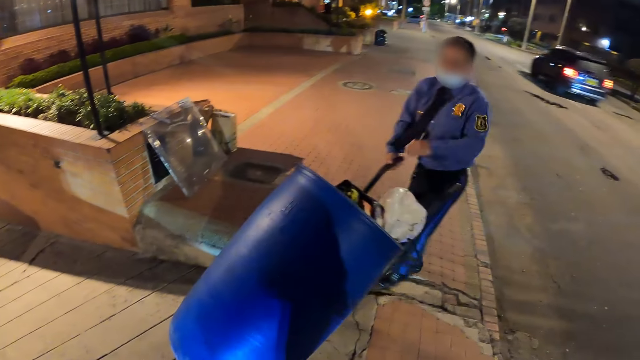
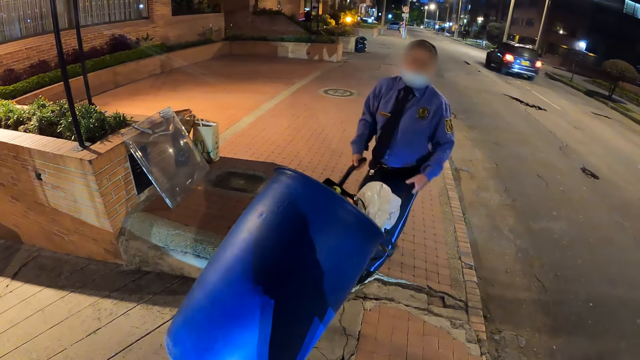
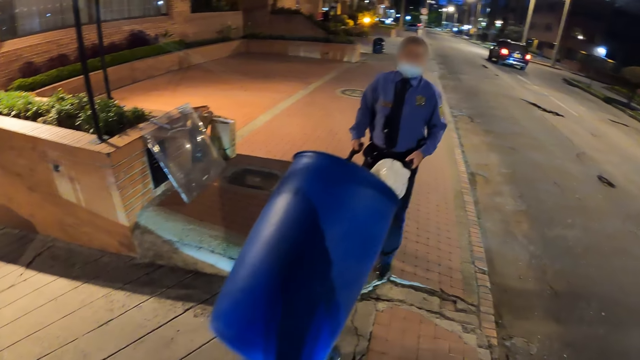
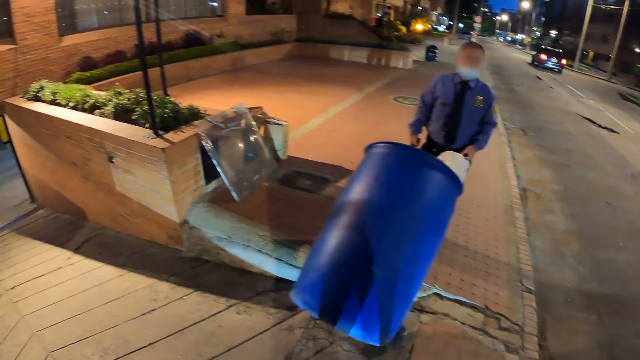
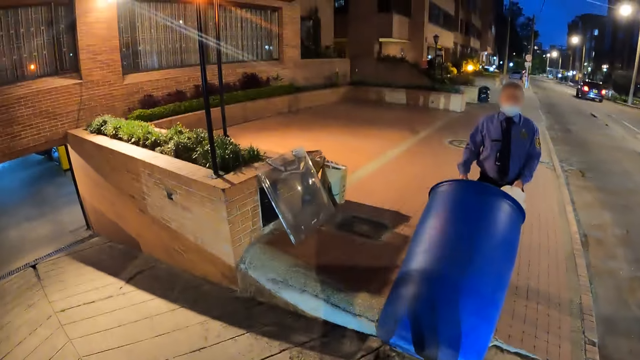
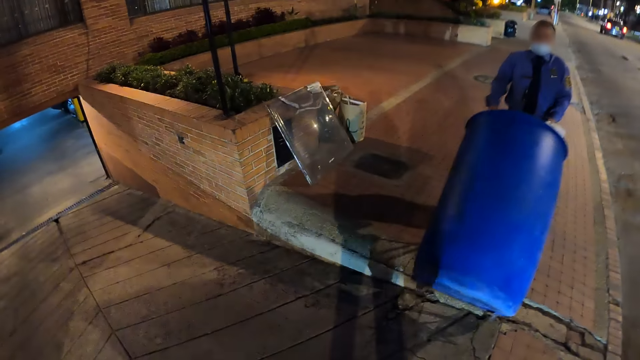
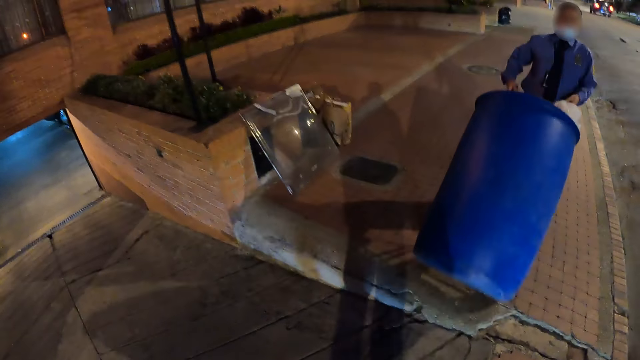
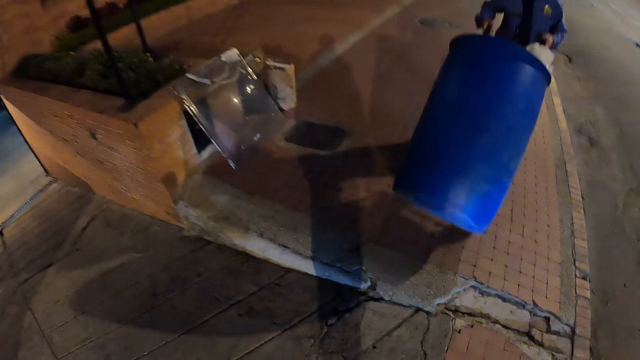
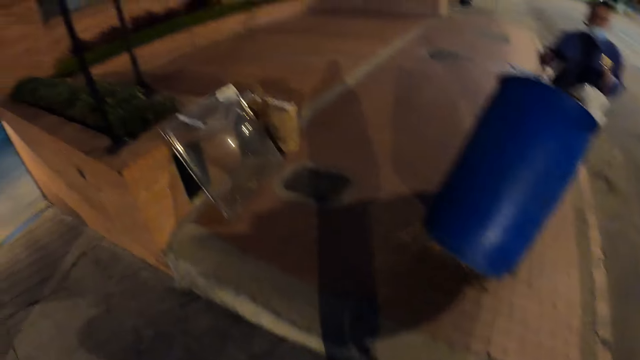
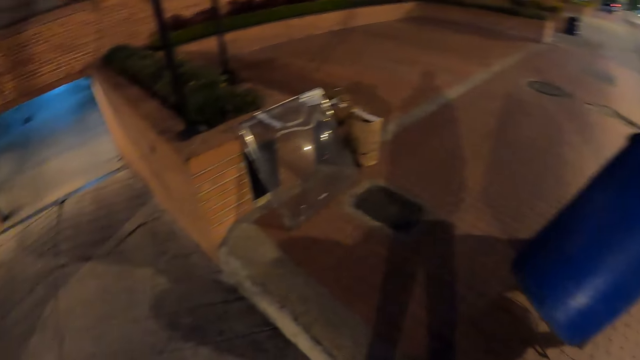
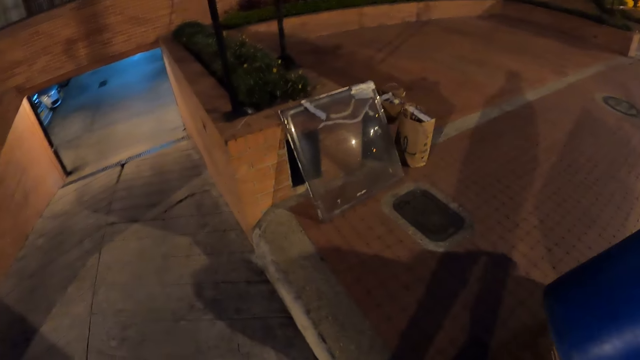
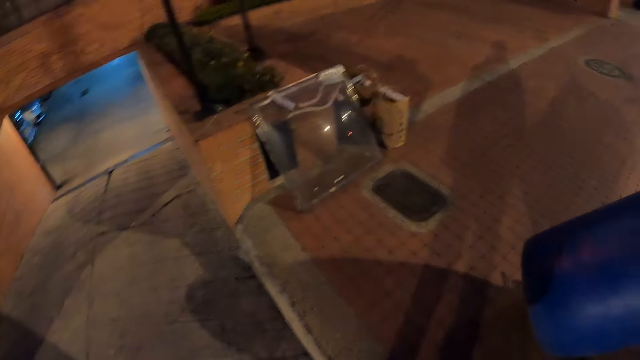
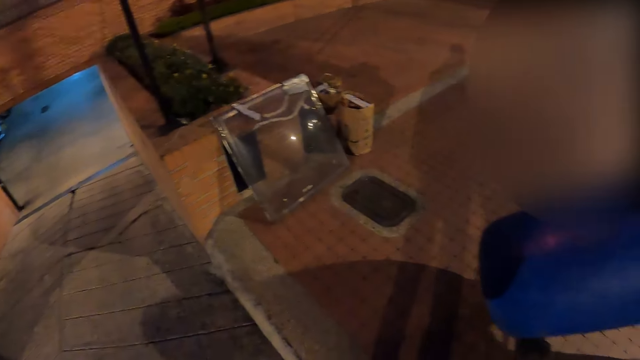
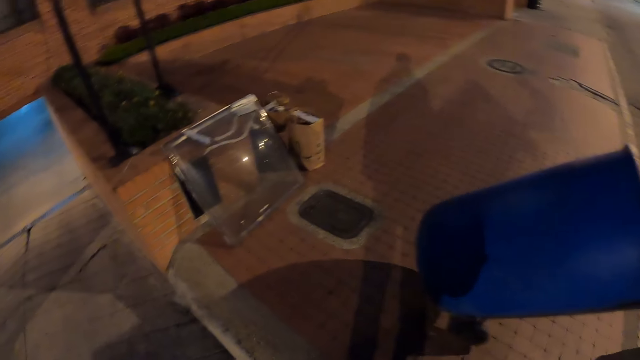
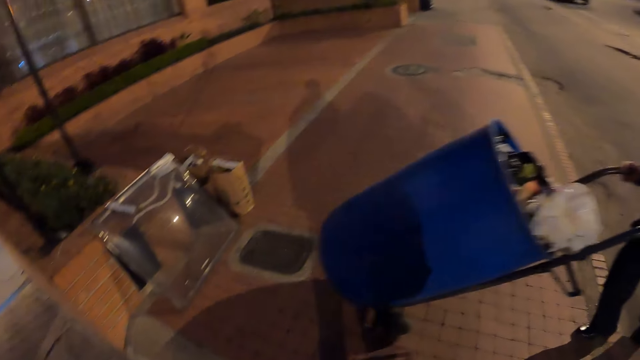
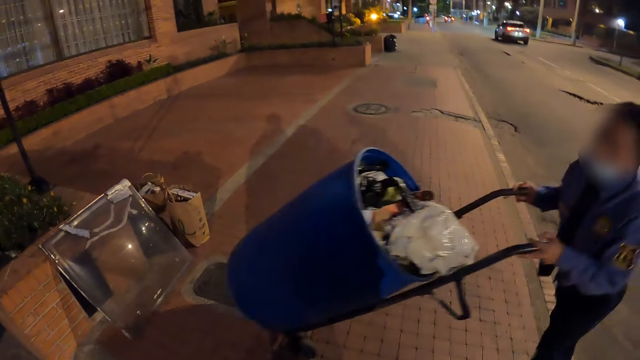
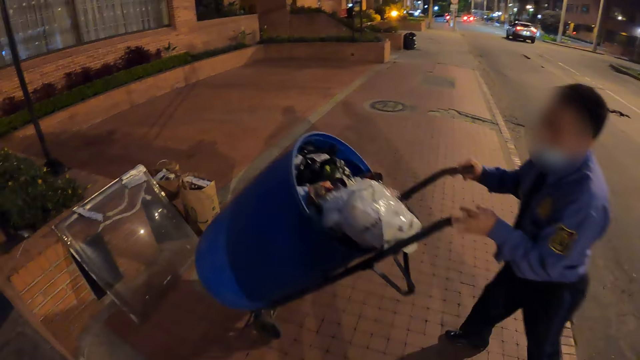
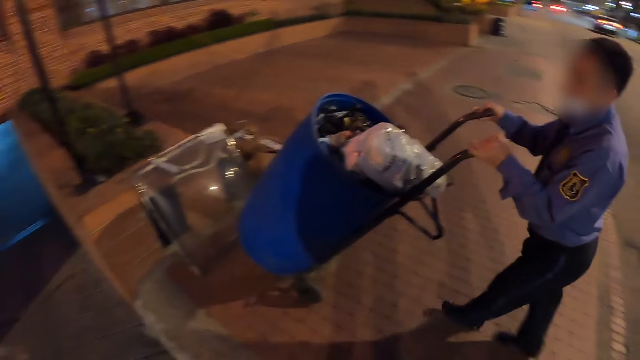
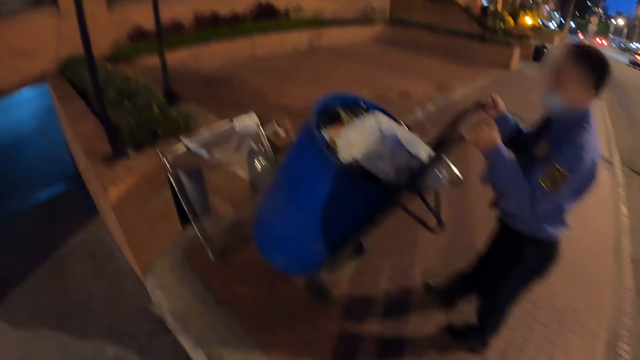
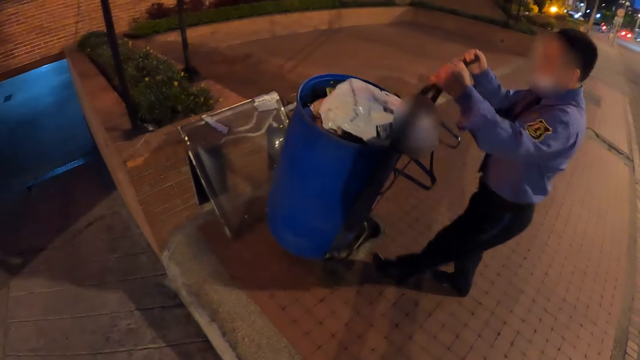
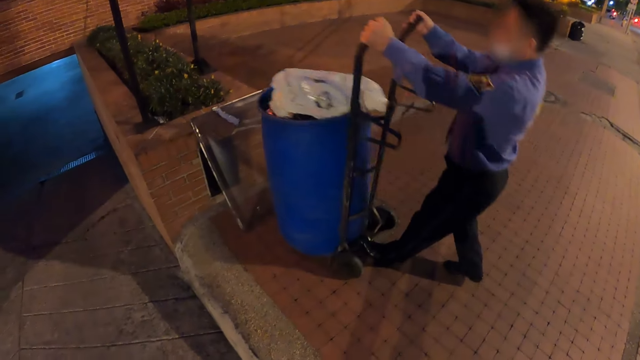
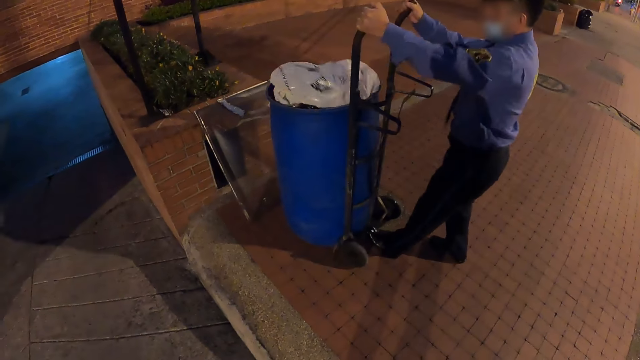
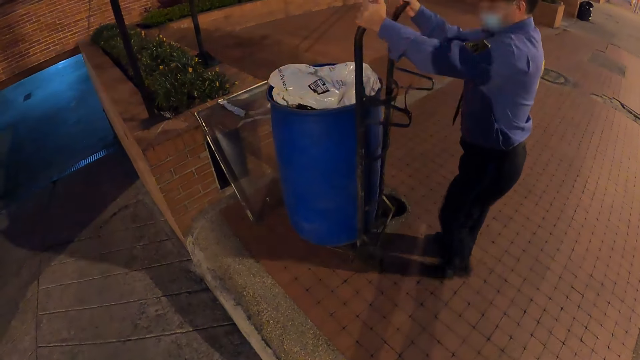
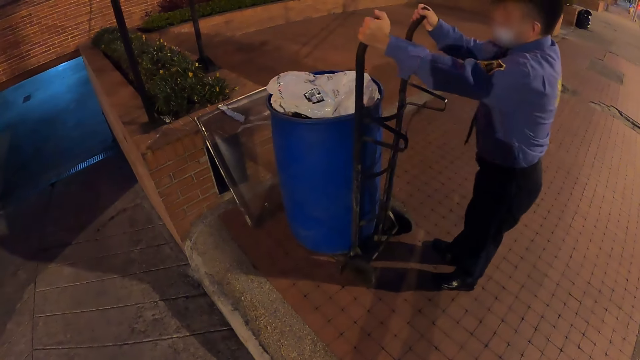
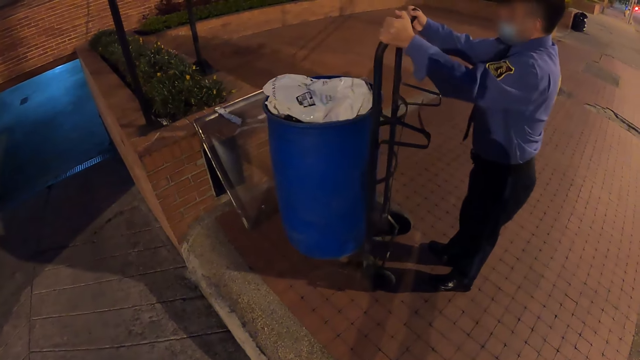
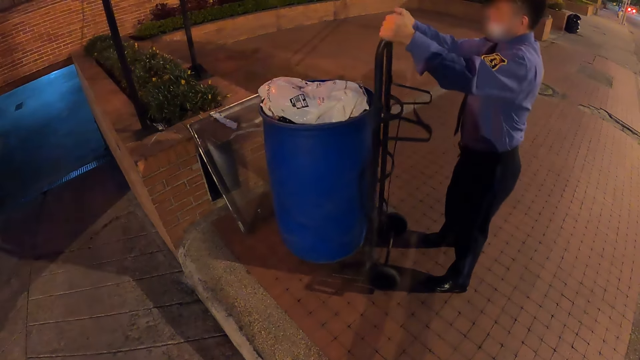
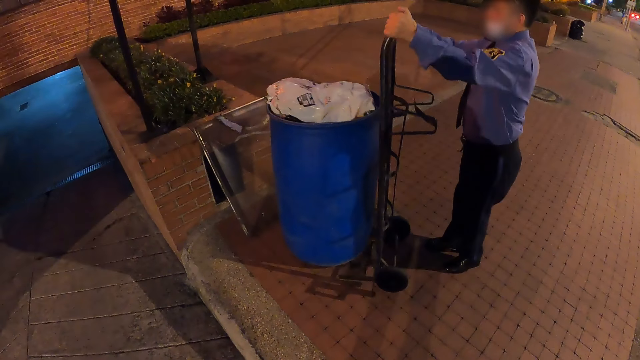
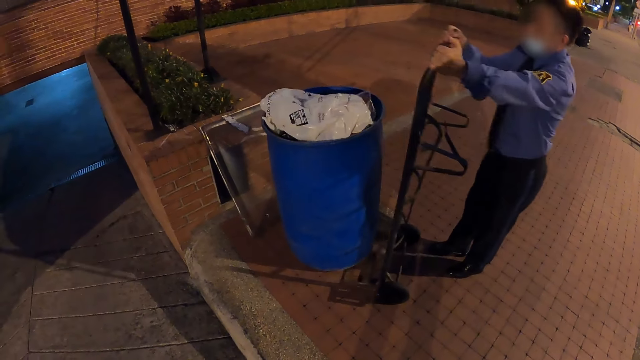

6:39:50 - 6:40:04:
The man places his left hand on the hand truck with the bin. The man pulls the hand truck with the bin with both hands. The man places the hand truck with the bin on the ground with both hands. The man moves the hand truck from the bin with both hands.

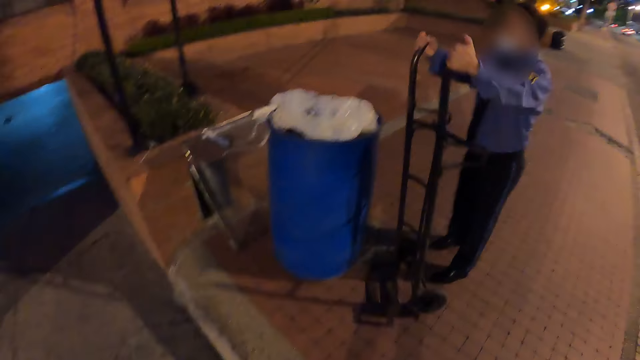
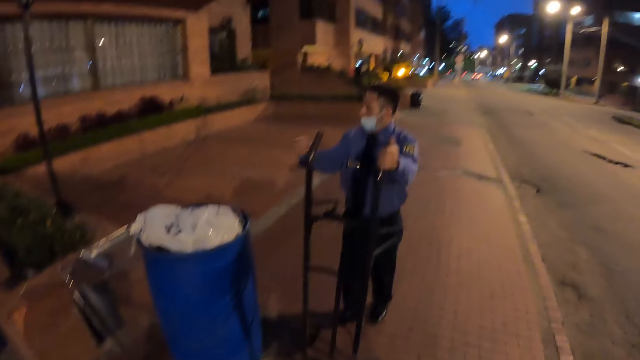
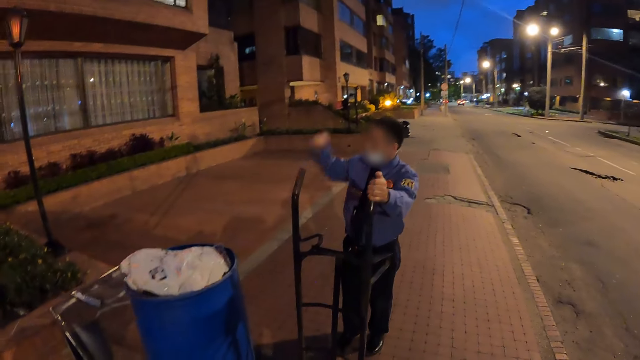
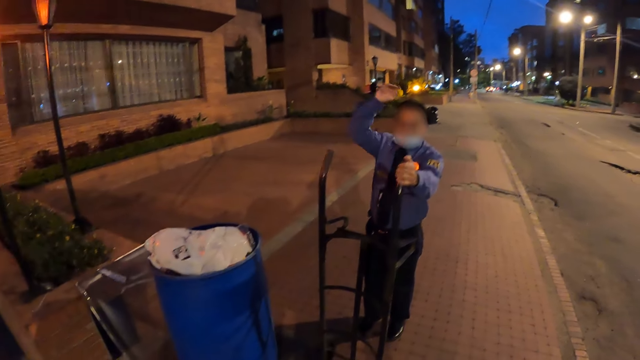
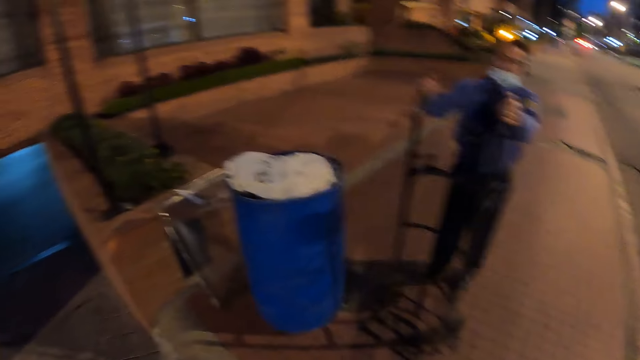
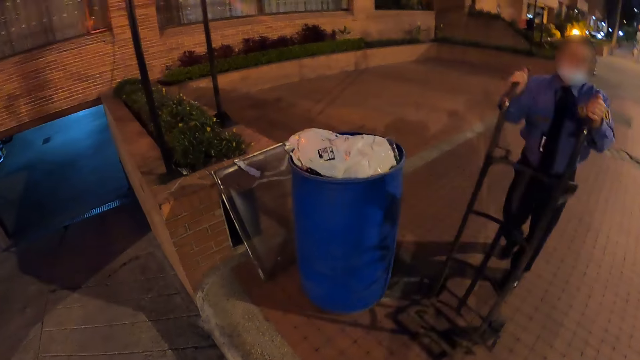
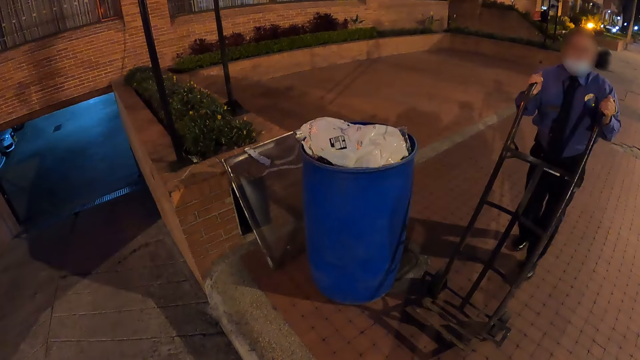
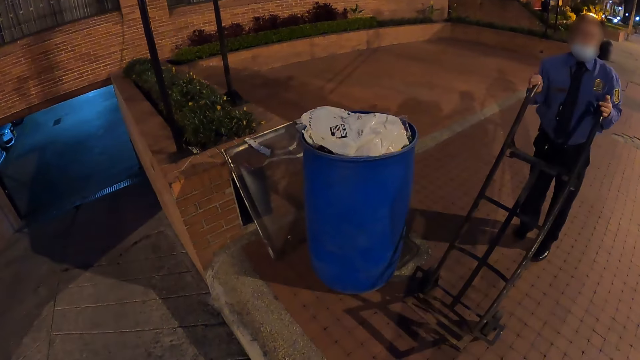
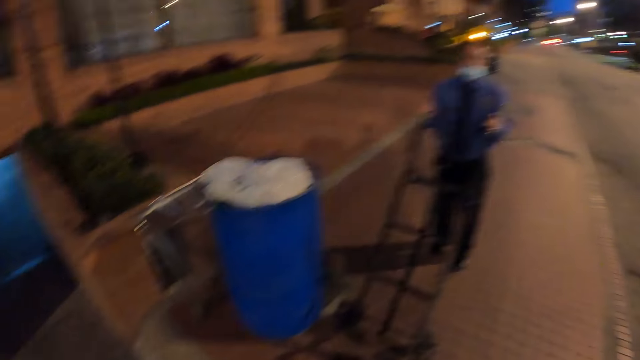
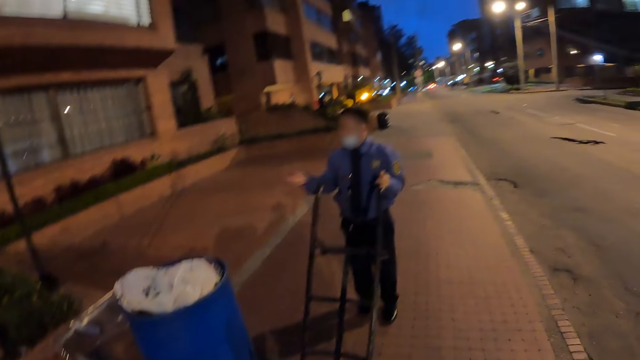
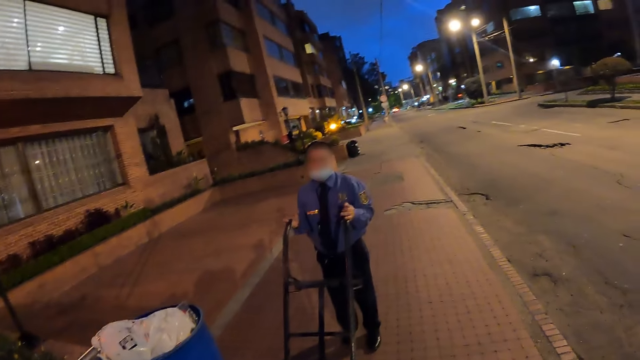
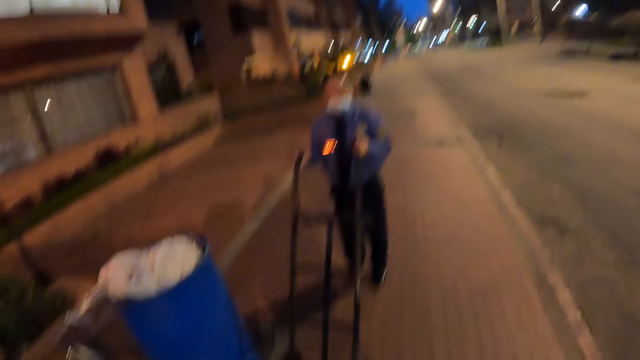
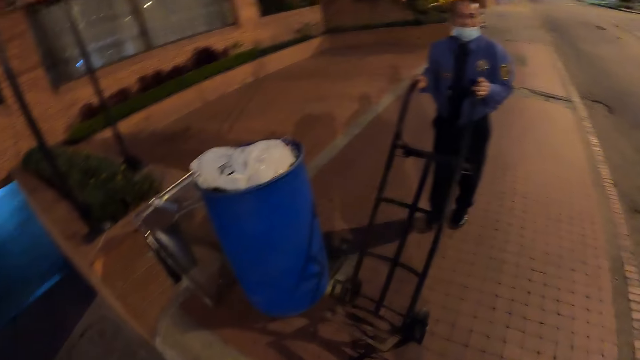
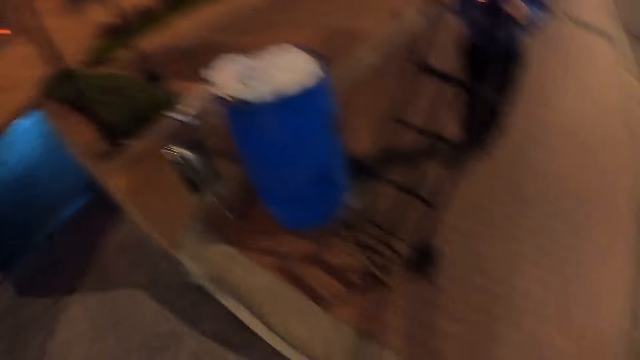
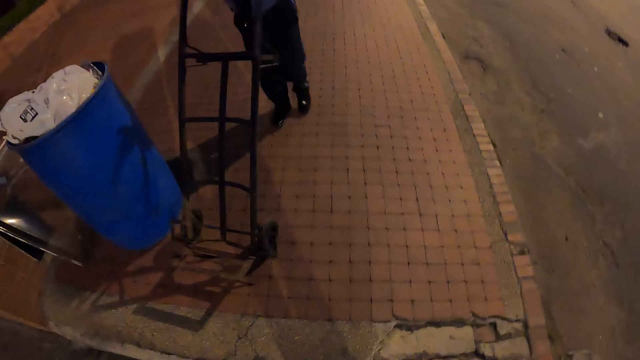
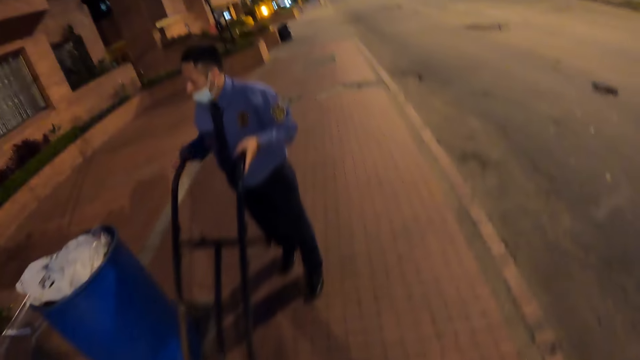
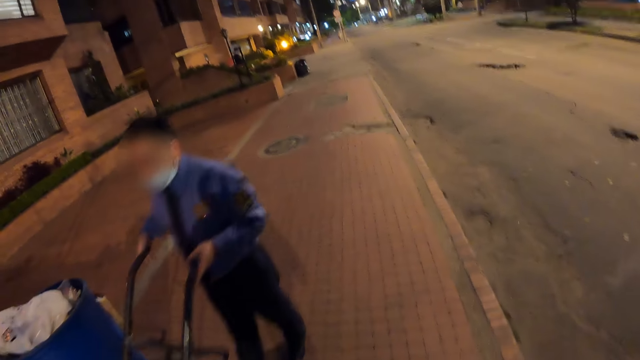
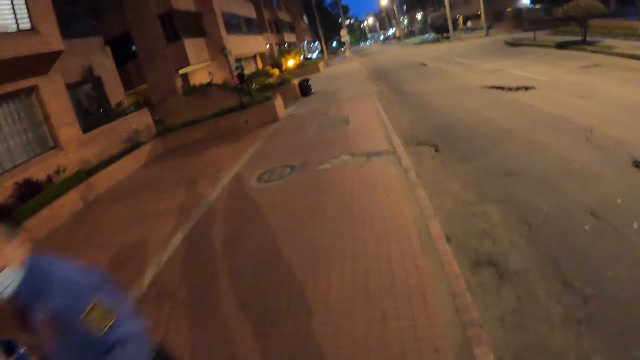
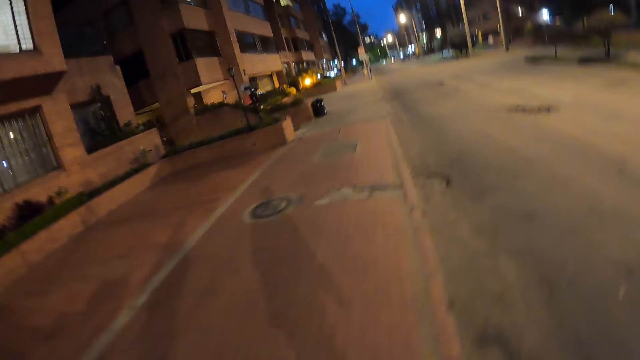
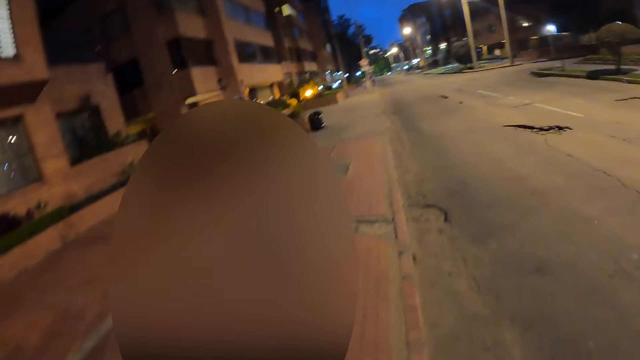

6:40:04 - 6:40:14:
The security guard interacts with the camera wearer. The security guard places his right hand on the hand truck. He places his right hand on the hand truck again. The security guard pushes the hand truck with both hands. The security guard places his right hand on the hand truck. The camera wearer walks along the road.
